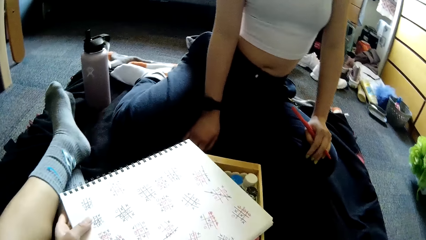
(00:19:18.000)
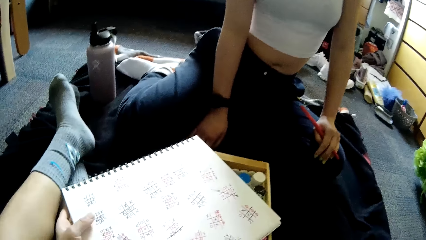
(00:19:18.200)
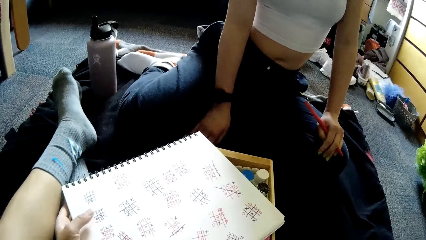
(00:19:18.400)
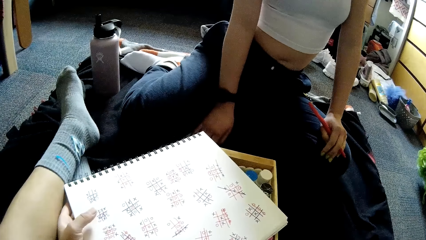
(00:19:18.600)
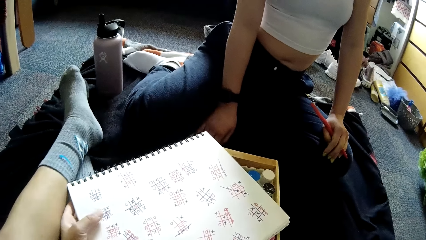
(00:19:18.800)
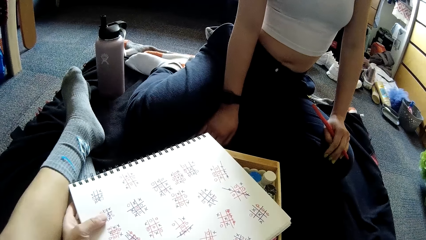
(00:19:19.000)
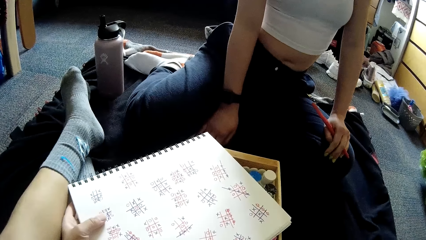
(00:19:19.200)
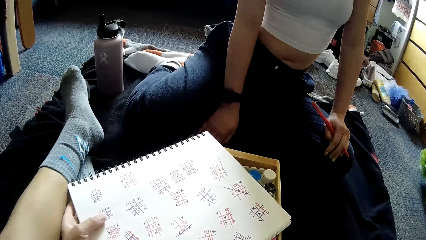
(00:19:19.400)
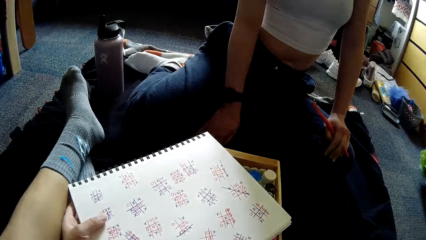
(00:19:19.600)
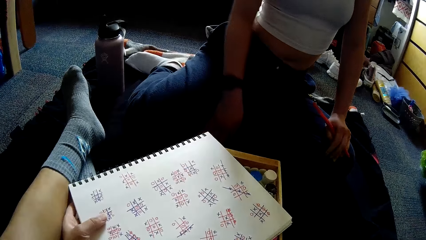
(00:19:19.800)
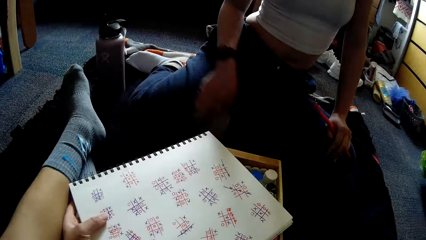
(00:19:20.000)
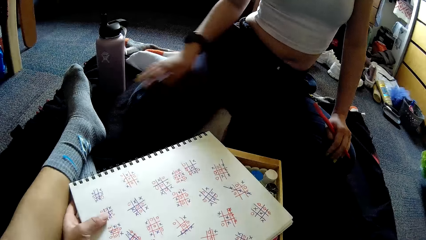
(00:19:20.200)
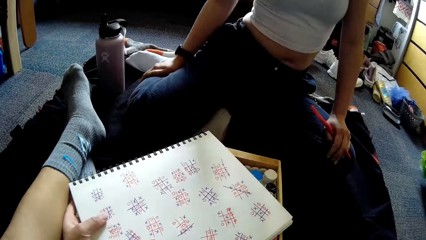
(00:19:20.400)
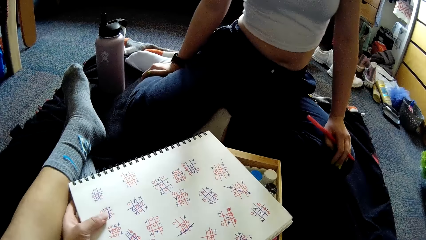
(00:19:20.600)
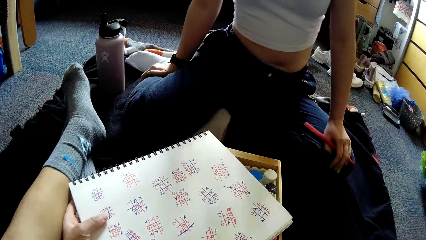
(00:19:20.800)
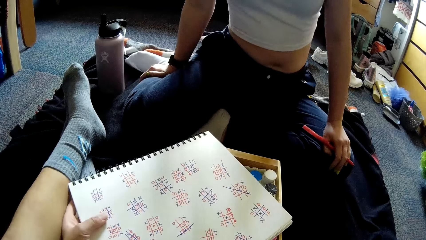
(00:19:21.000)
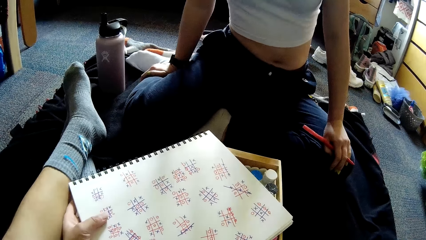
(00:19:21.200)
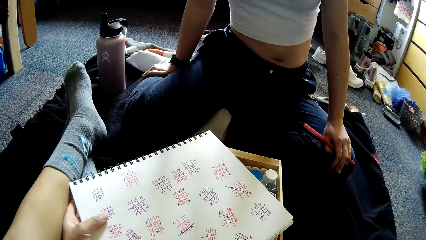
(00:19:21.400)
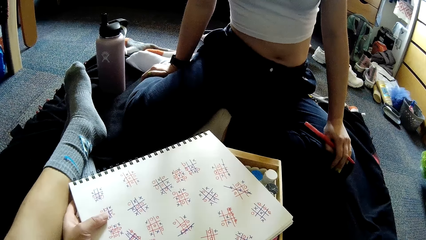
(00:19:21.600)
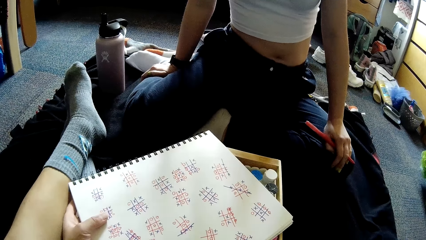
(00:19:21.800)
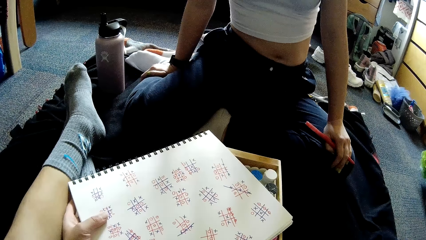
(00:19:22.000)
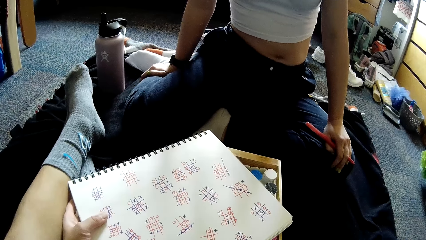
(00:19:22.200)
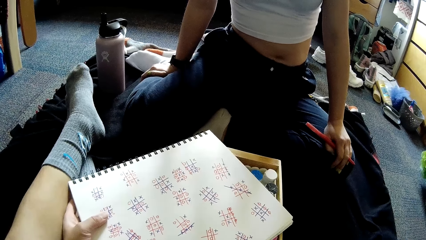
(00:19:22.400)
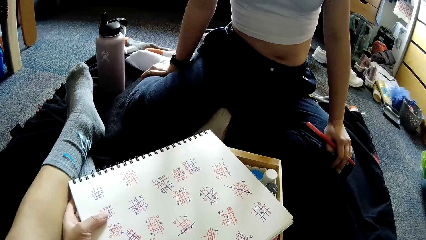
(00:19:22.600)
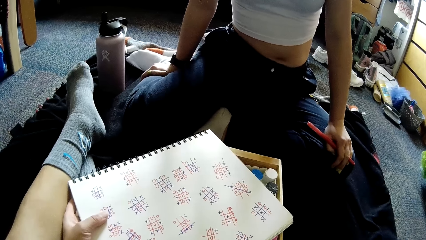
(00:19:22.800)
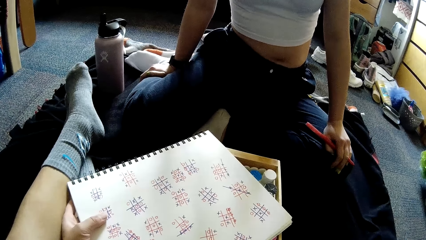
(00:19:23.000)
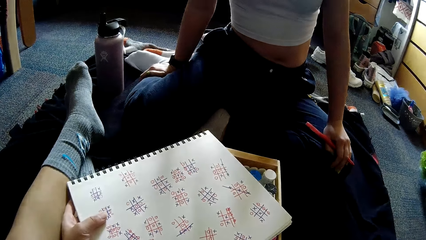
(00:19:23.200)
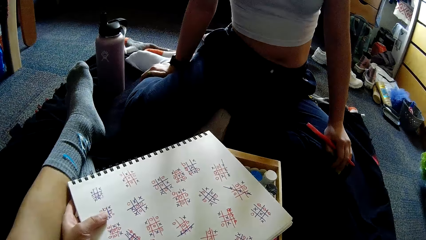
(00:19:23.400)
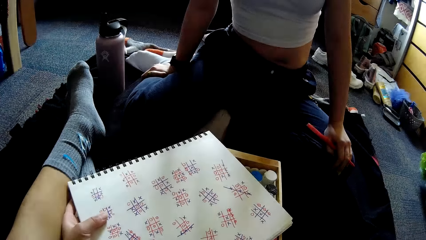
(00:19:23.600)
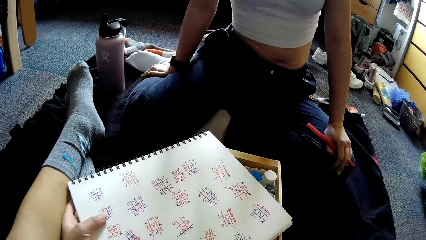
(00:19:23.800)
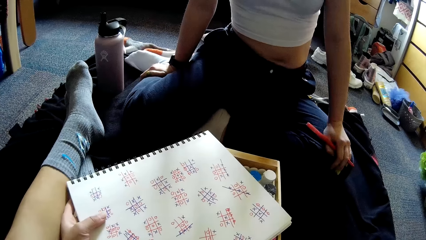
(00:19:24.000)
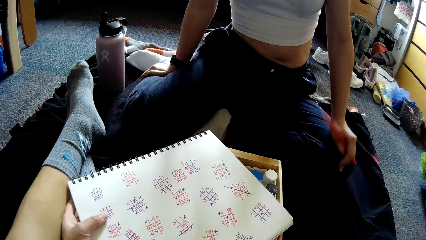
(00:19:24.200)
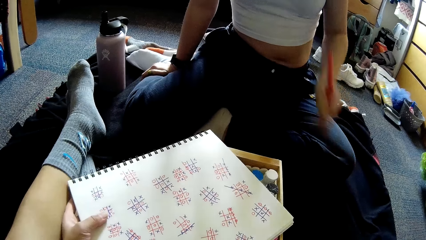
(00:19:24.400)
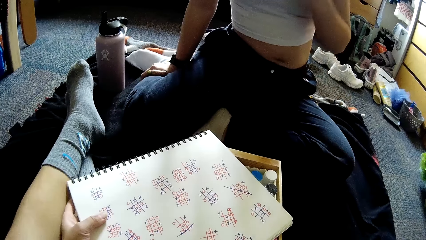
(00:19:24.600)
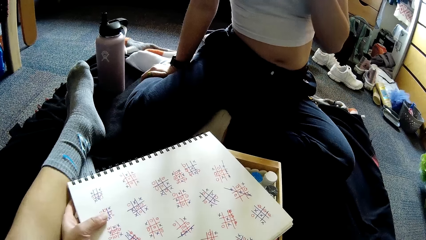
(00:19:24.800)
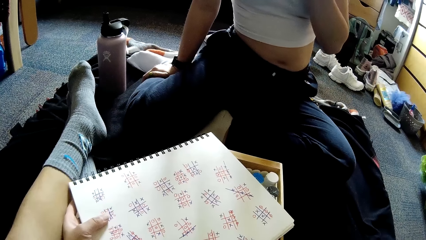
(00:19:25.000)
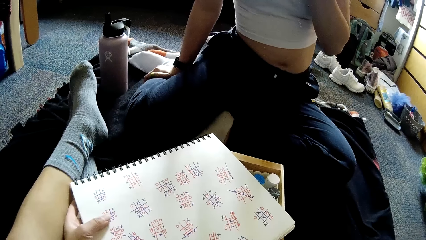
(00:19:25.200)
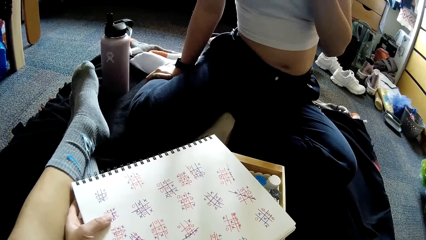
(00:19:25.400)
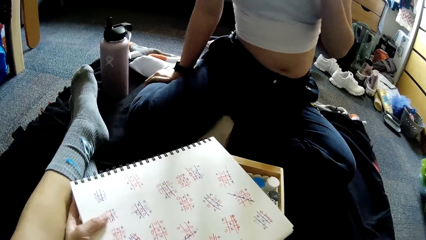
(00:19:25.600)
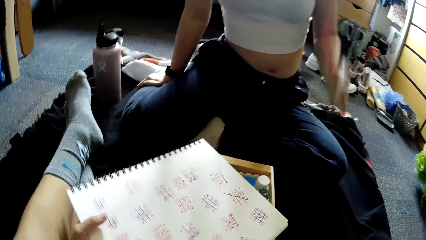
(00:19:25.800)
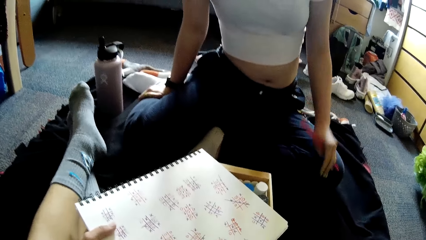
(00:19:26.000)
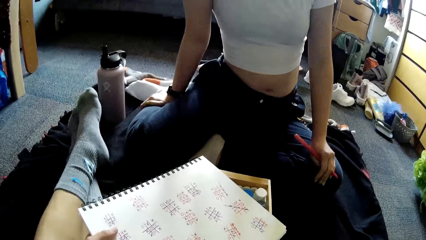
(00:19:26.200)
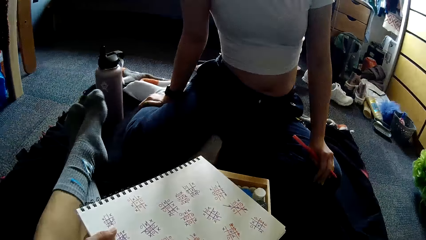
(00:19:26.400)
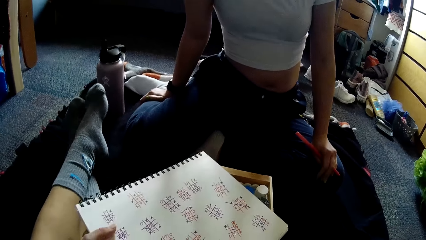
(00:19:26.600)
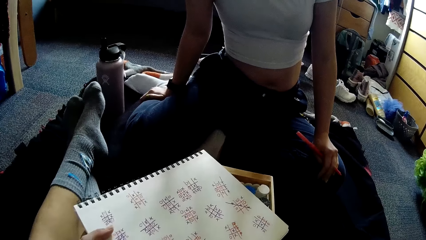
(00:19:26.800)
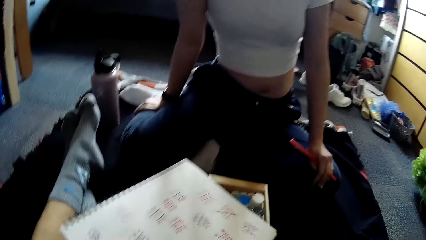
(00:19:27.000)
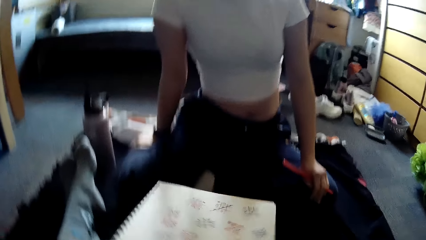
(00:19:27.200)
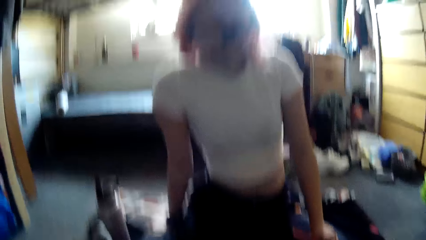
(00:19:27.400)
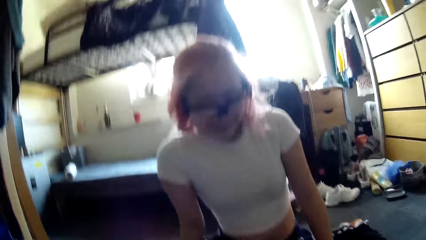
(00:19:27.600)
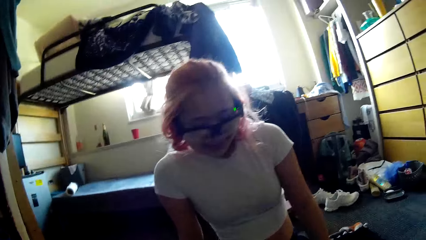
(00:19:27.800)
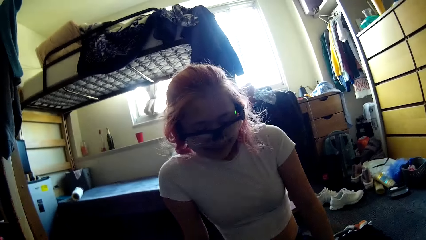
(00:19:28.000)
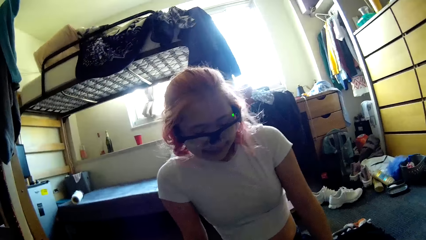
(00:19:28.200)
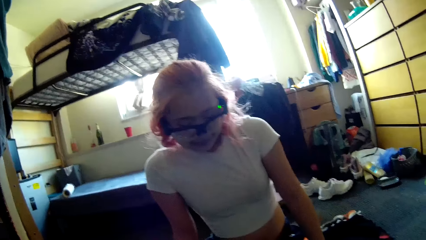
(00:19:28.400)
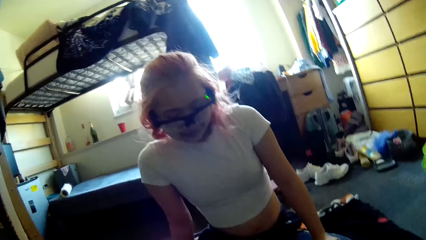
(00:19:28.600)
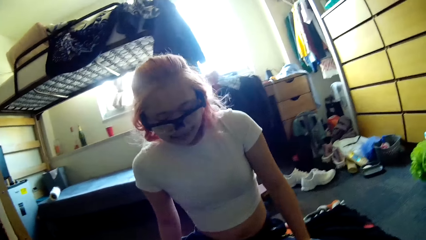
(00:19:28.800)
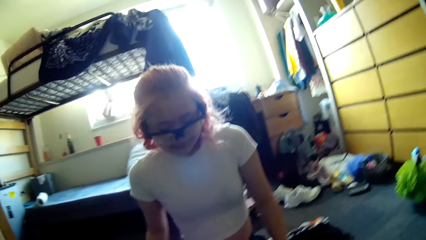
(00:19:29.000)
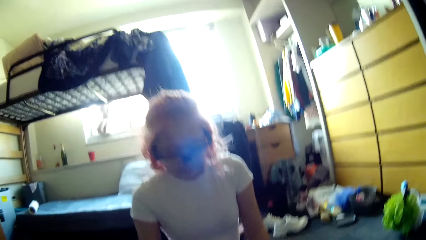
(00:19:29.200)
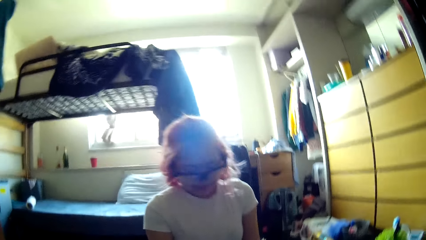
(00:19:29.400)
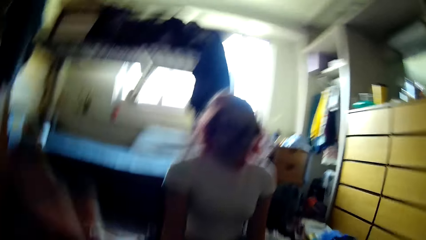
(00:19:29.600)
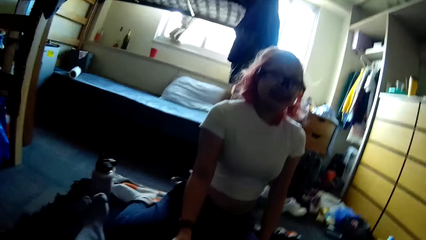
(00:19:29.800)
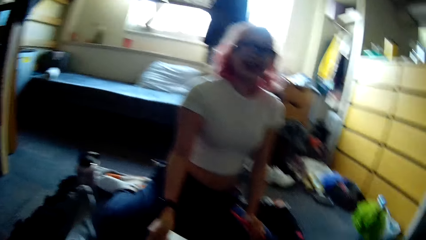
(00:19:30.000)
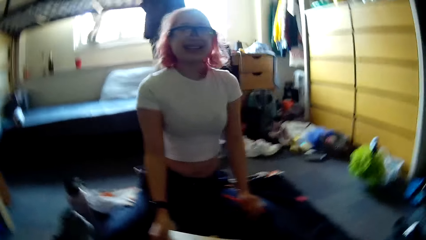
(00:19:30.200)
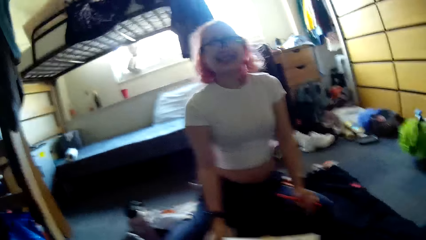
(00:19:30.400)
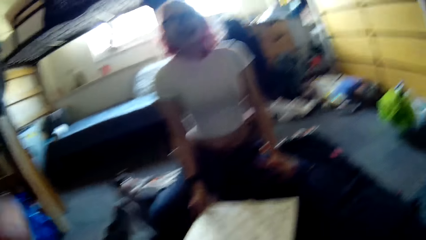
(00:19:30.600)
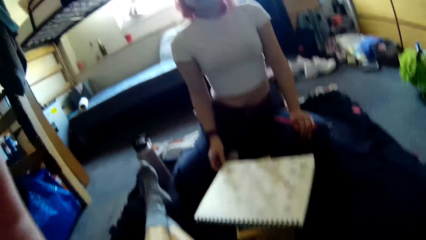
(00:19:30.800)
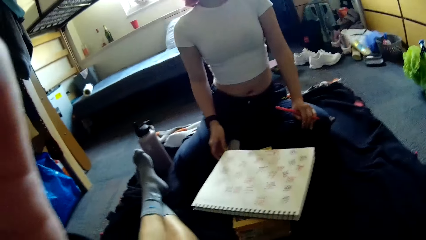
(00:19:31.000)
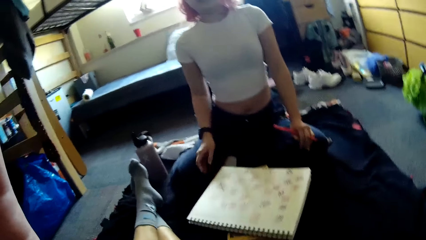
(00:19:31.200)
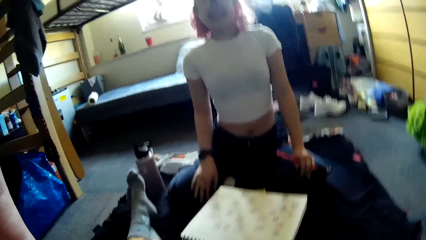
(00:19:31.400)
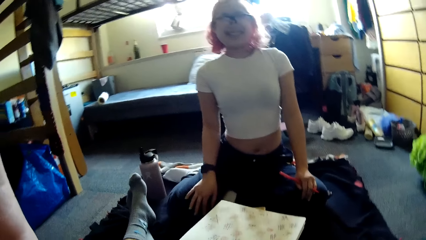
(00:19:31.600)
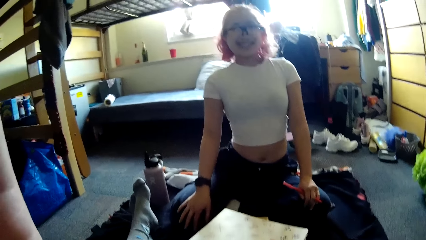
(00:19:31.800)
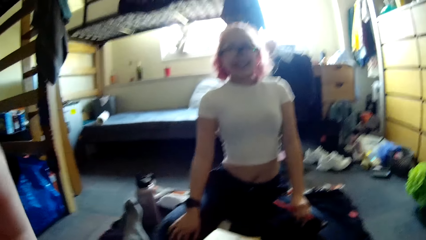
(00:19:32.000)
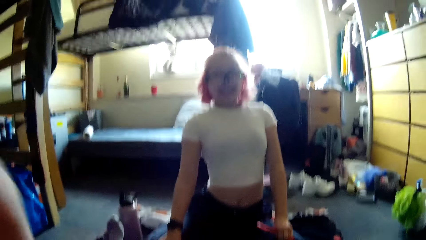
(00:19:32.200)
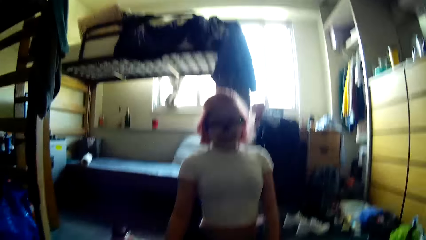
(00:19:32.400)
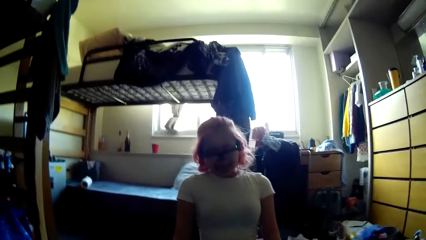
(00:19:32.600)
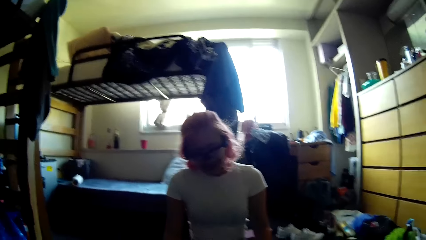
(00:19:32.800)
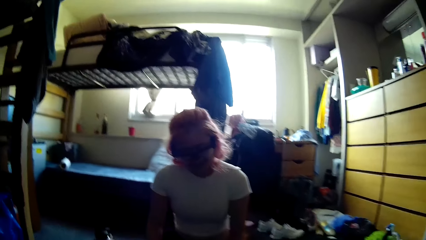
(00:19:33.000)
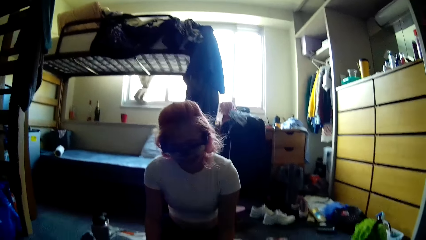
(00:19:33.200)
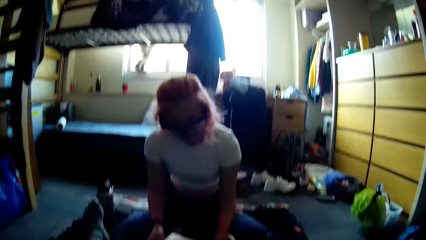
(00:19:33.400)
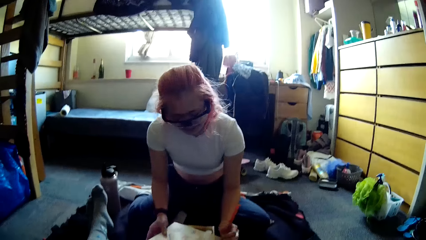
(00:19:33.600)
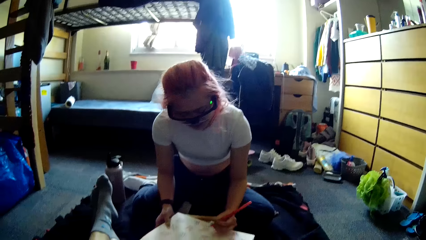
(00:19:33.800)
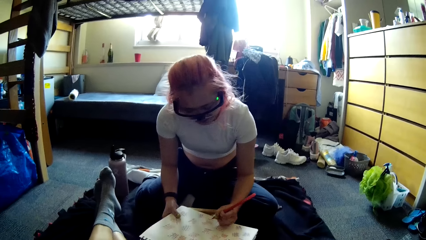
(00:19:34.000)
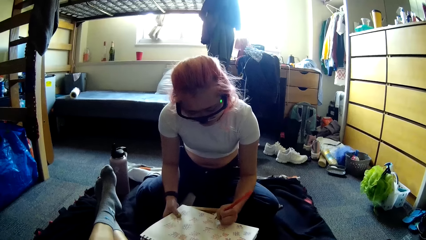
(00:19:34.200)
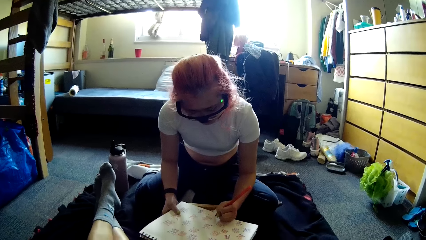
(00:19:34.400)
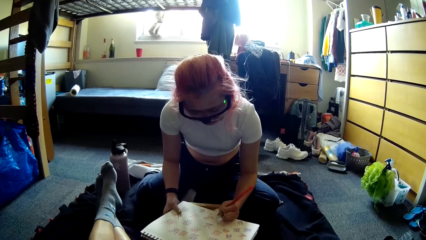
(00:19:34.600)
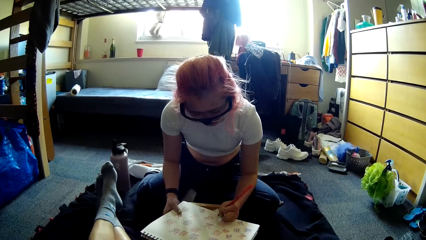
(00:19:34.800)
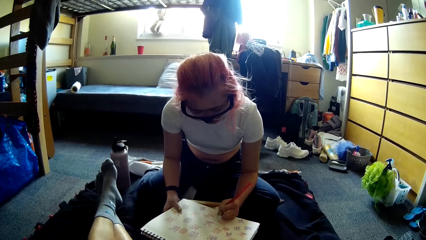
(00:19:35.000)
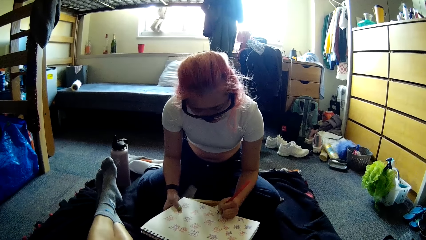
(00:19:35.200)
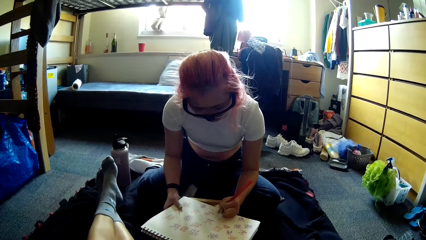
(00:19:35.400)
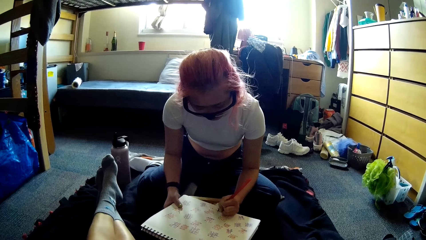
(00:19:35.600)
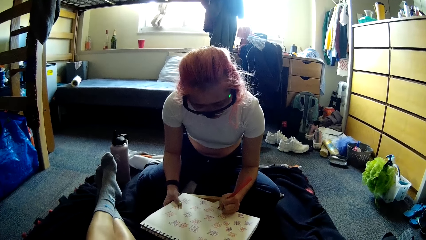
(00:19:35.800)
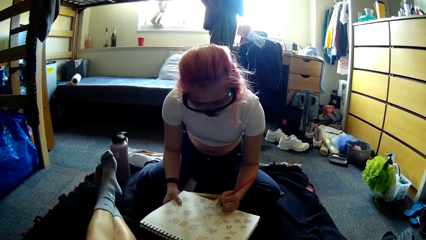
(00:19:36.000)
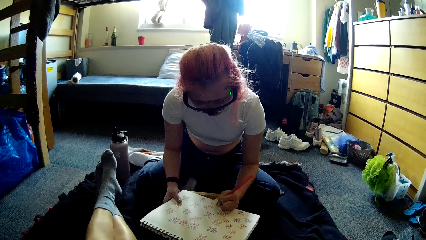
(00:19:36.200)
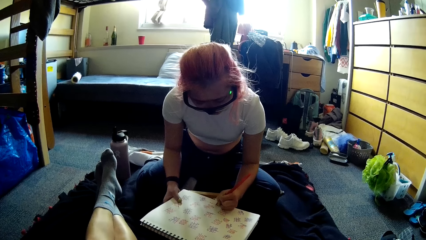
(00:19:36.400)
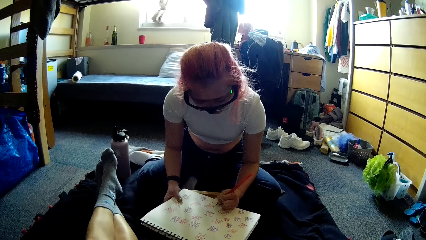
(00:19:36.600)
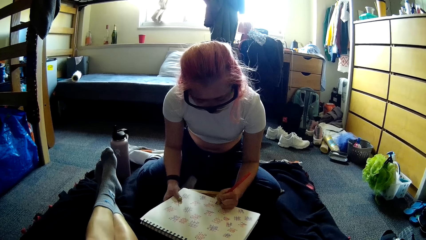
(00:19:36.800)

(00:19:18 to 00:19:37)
The woman places both hands on her legs, touches her face with her left hand and places her left hand on her left leg. The camera wearer pushes forward the jotter on the wooden box with her left hand. The woman pulls the jotter on the wooden box with her right hand. The camera wearer touches her face with her left hand. The woman plays a paper game on the jotter on the wooden box with both hands. The woman writes something.
